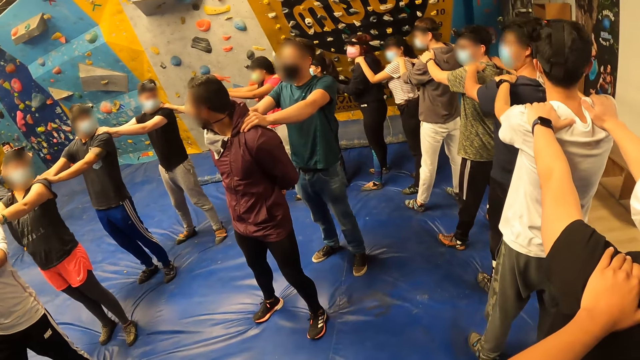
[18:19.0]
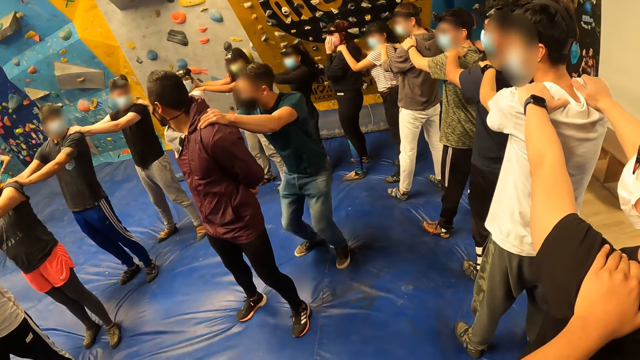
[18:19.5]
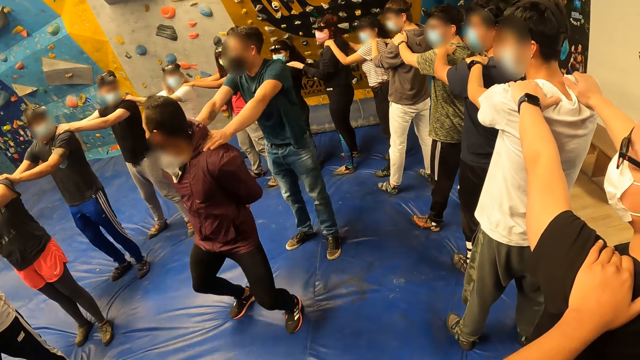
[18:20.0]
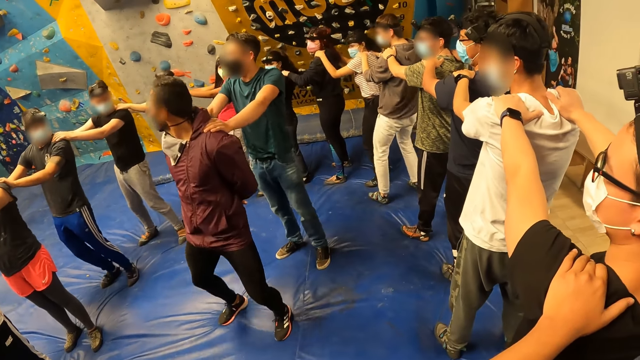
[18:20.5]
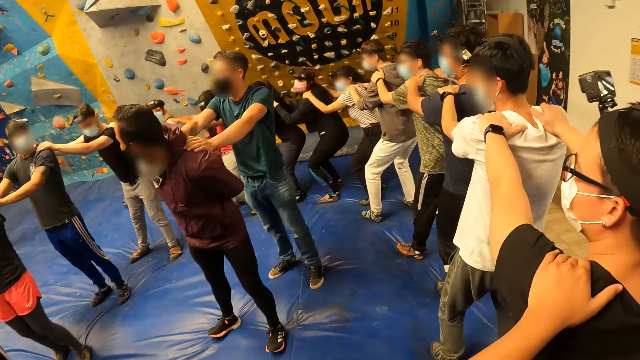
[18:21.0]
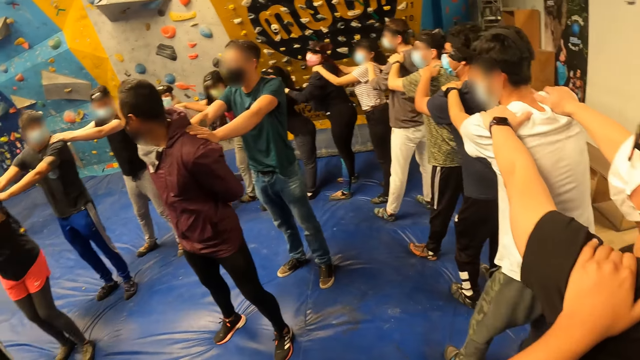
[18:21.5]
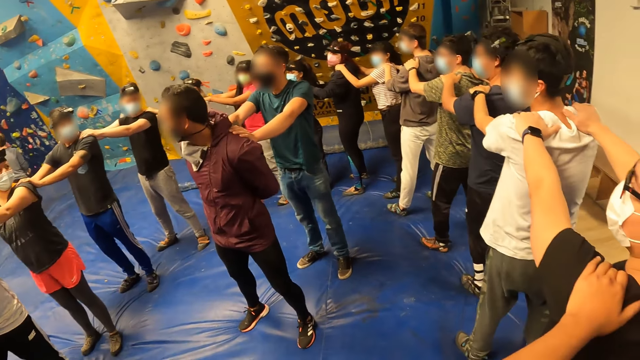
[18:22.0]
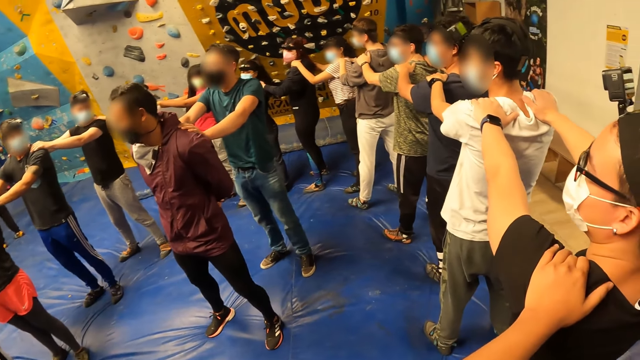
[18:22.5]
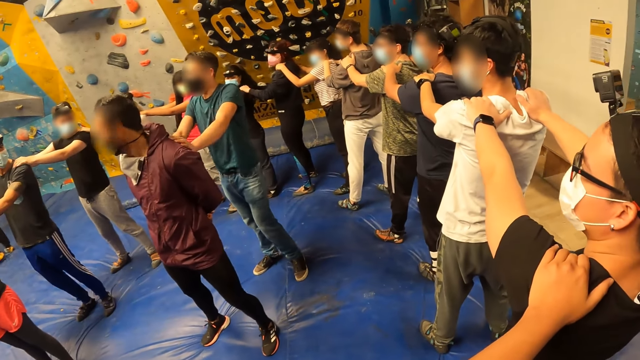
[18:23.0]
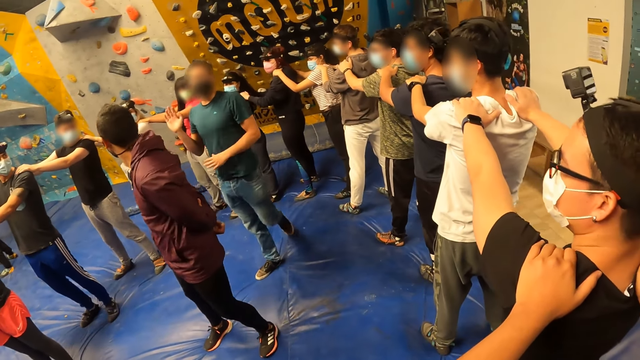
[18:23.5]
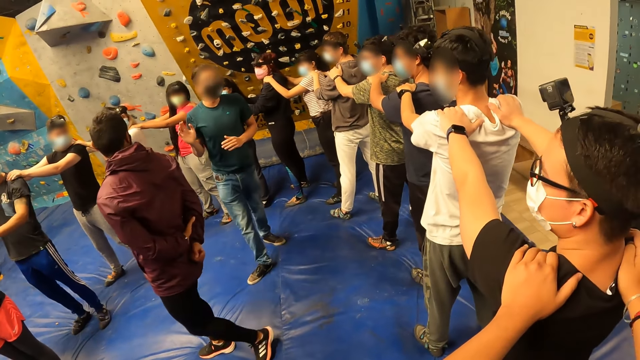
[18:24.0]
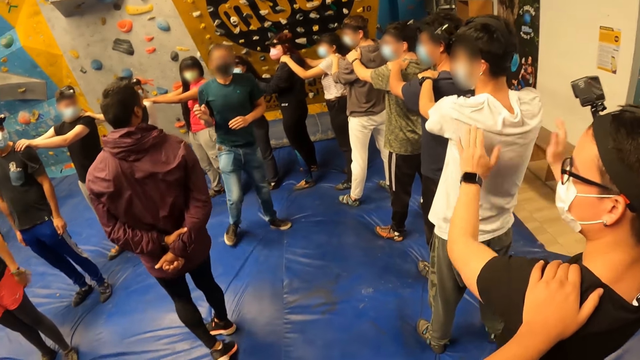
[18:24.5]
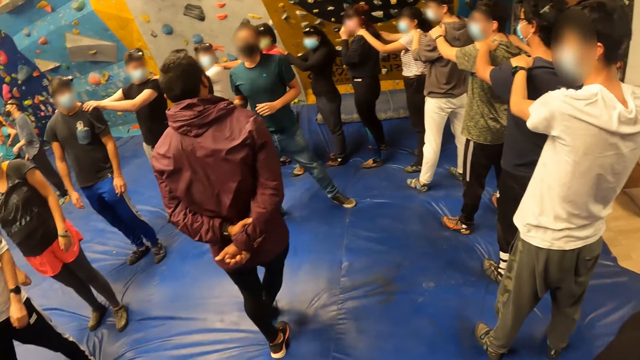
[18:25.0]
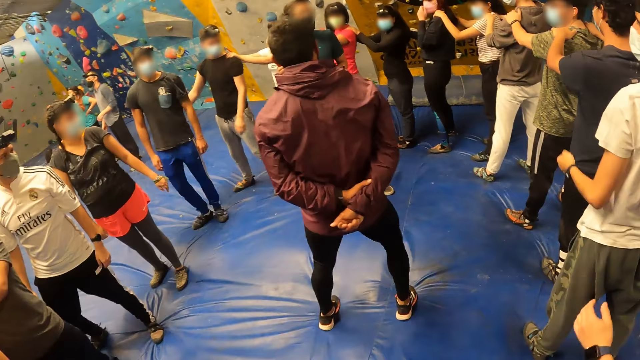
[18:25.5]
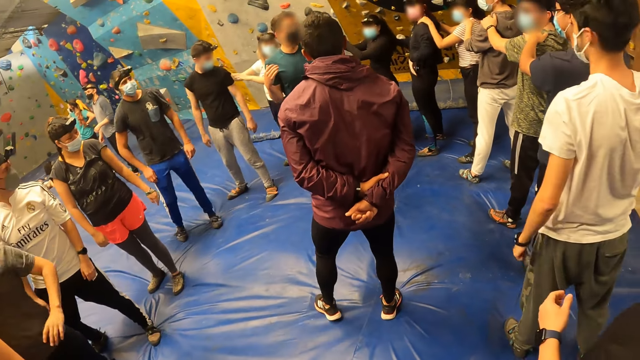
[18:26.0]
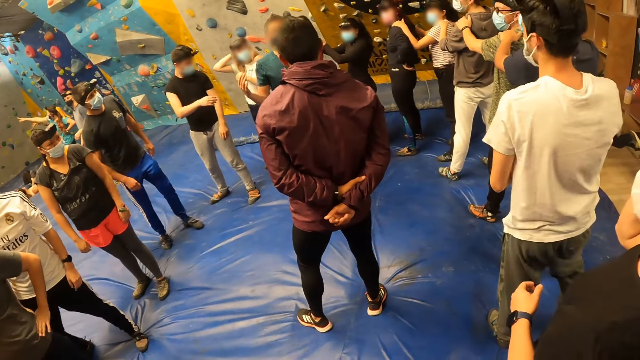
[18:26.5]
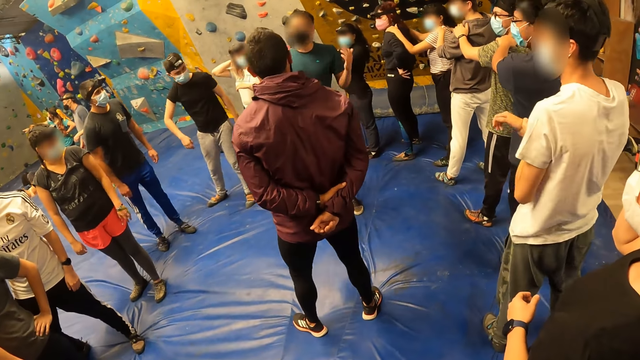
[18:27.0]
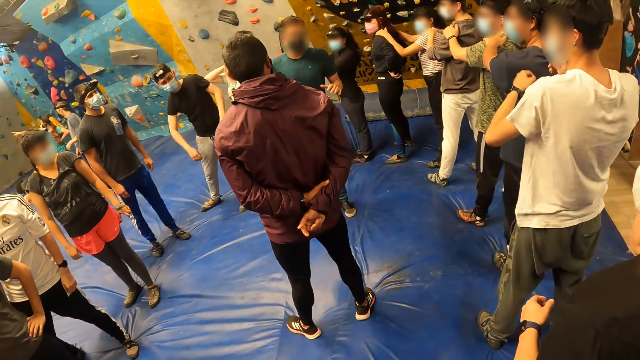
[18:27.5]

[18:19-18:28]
The camera wearer looks around. They unhand a person's shoulders.

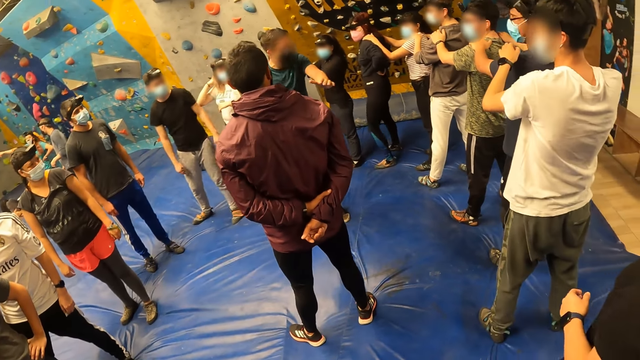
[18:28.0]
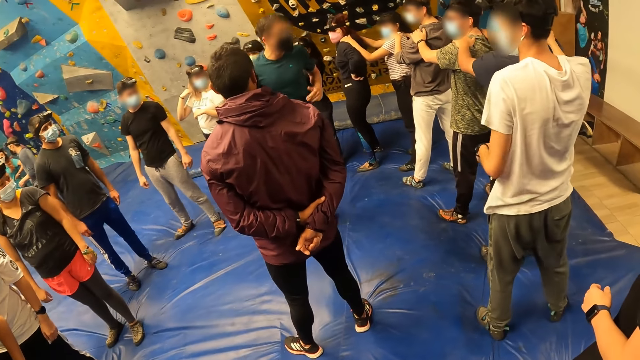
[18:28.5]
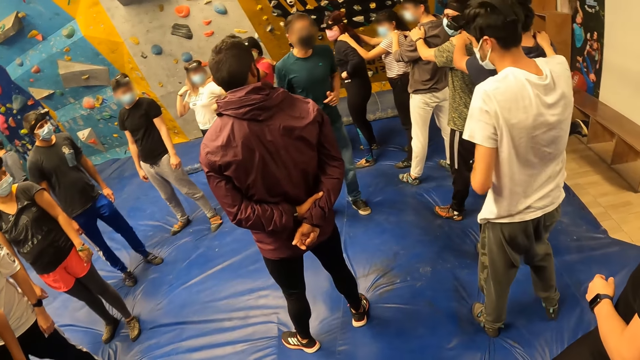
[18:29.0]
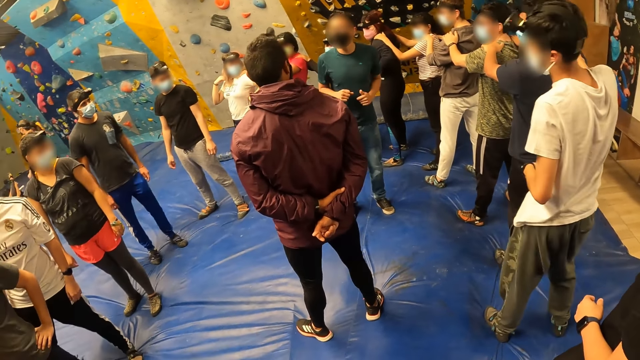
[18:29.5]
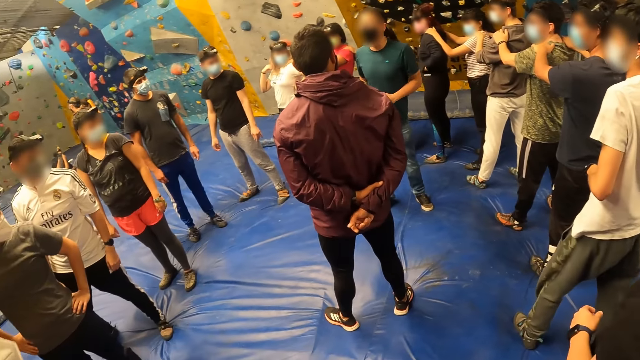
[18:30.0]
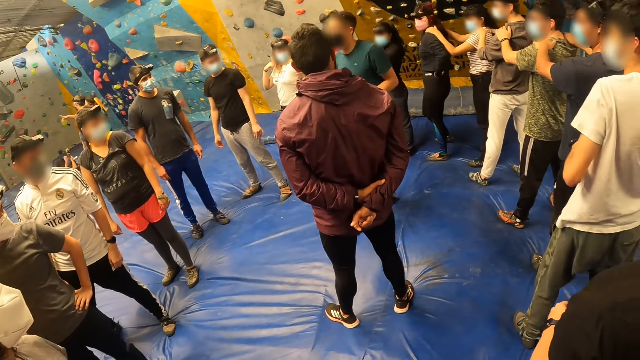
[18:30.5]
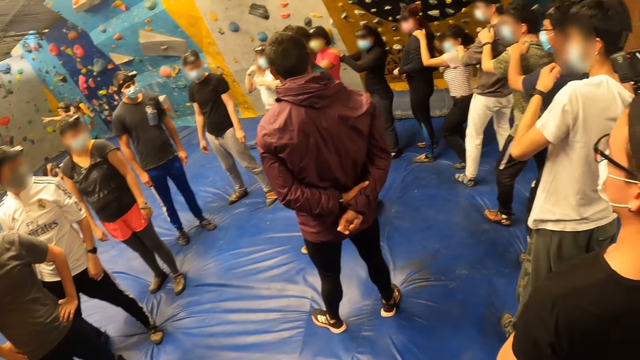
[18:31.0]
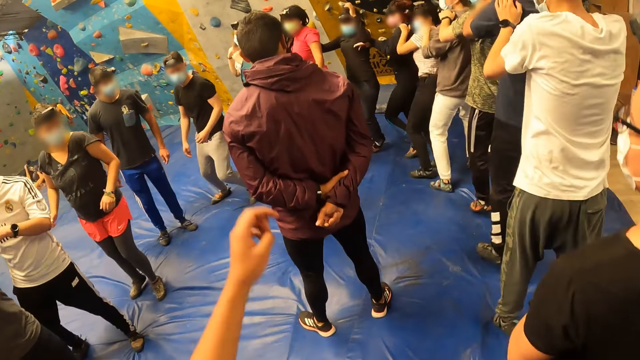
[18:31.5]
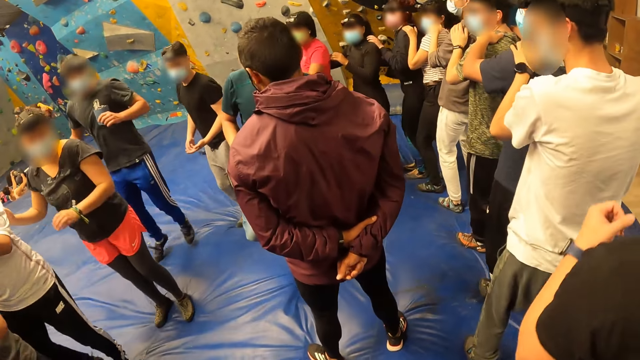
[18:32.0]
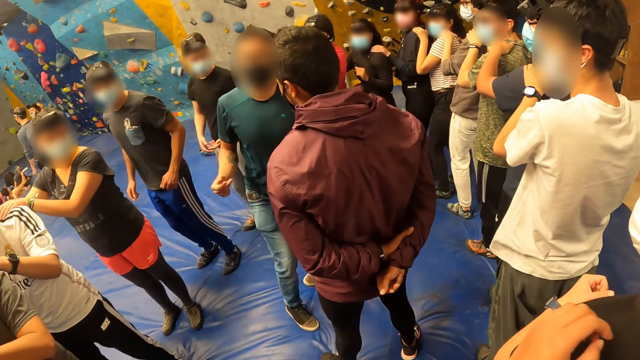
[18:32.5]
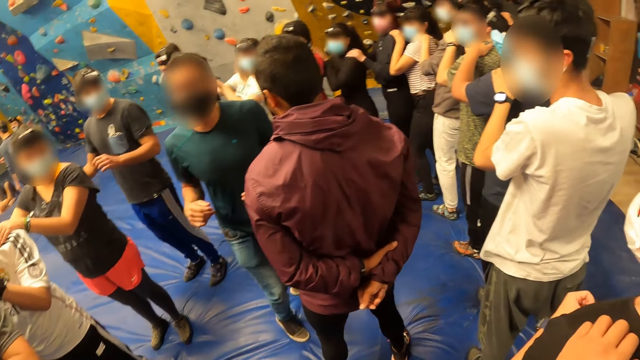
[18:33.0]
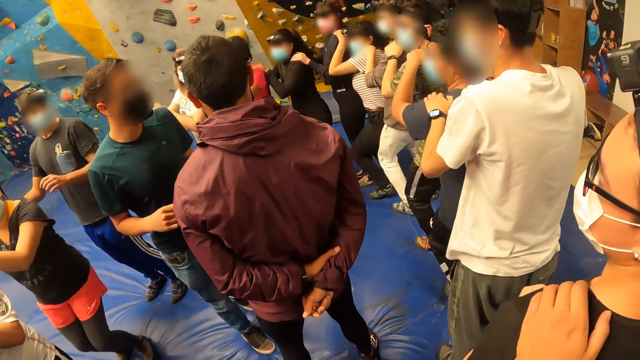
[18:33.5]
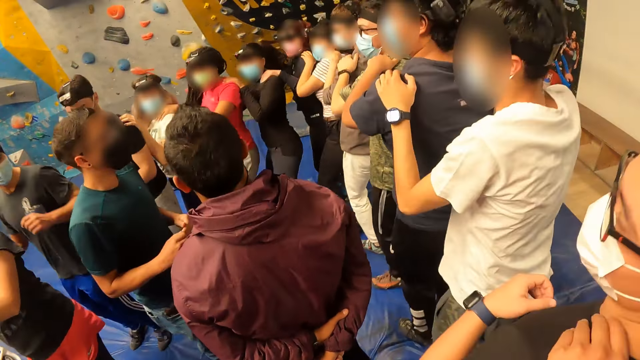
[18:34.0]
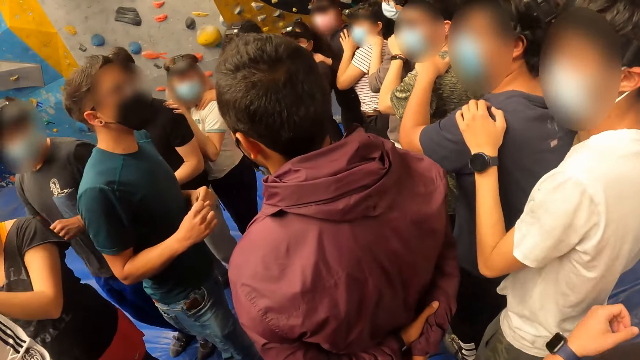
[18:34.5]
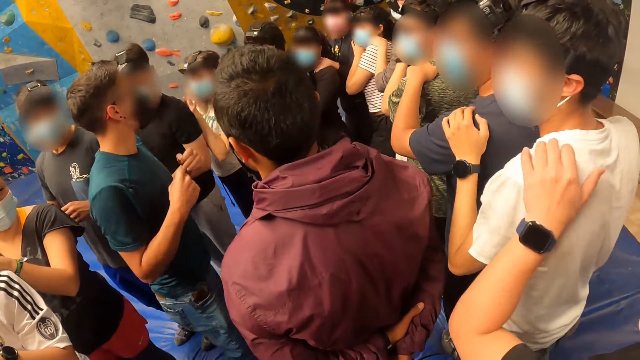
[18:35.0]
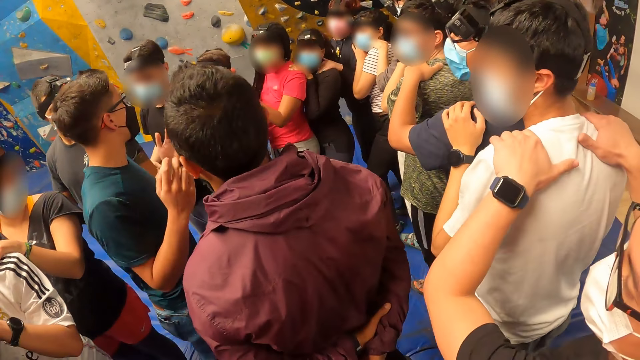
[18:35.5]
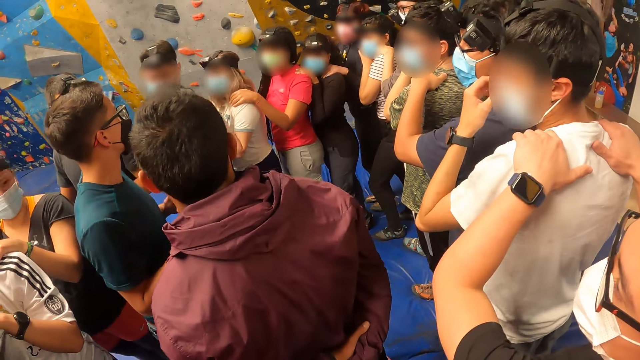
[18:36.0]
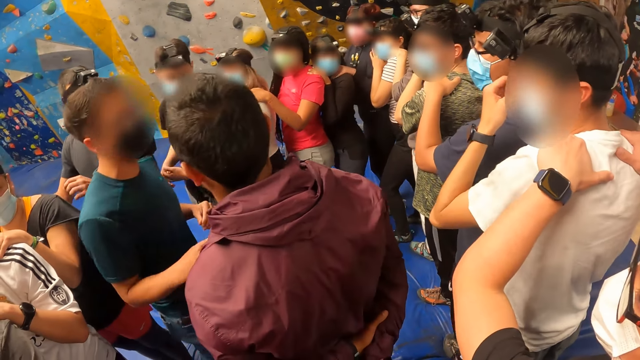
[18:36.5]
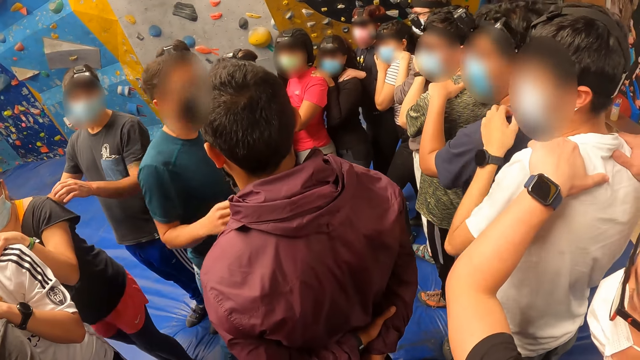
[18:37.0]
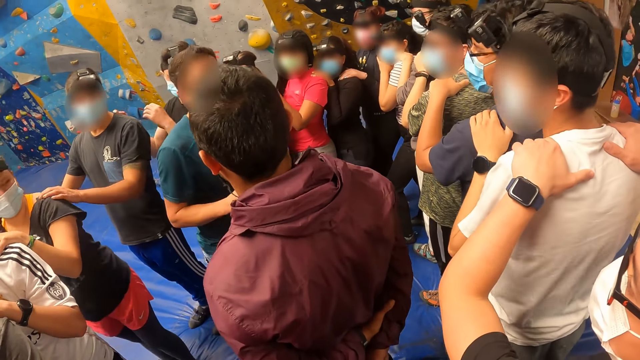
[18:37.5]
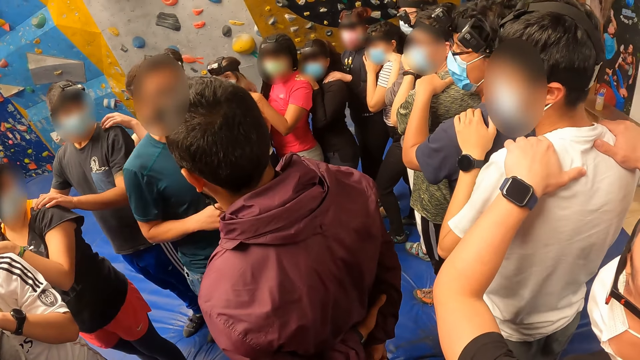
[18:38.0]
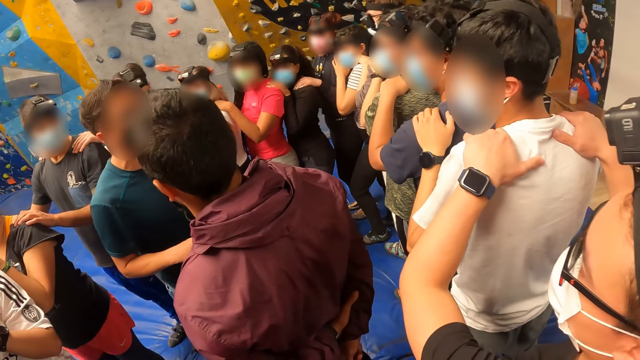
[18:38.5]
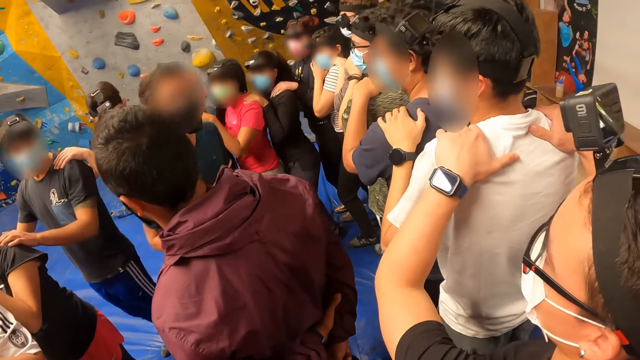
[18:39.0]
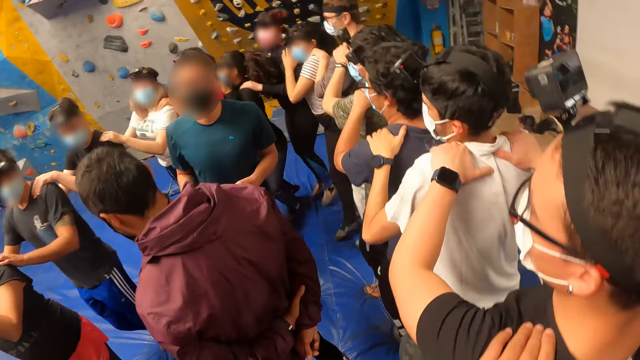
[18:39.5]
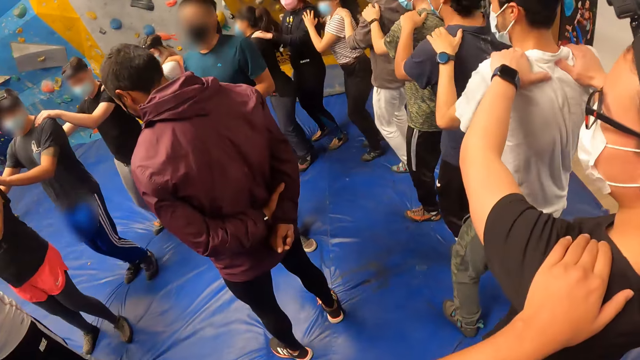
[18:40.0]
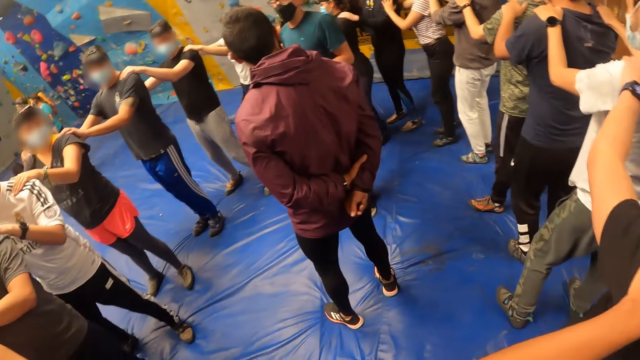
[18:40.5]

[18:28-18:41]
A man exercises. The camera wearer exercises with the group of people. They jump on the crash pads. A second man places his left hand on the shoulder of a third man. The camera wearer holds a person's shoulders. They jump on the crash pads. A fourth man places his hands on the shoulder of the second man. The camera wearer looks around. A fifth man places his left hand on the shoulder of a woman. A sixth man places his hands on the shoulder of the fifth man. The camera wearer exercises with the group of people. They jump on the crash pads. They look around.
